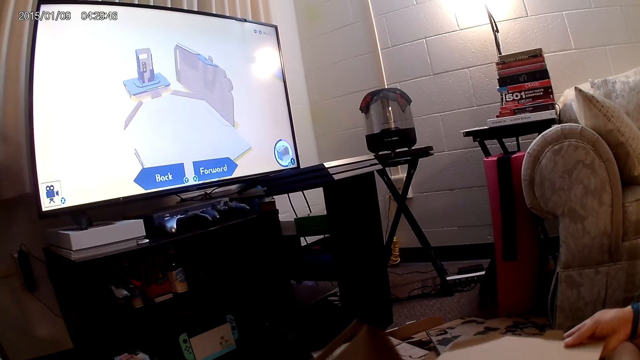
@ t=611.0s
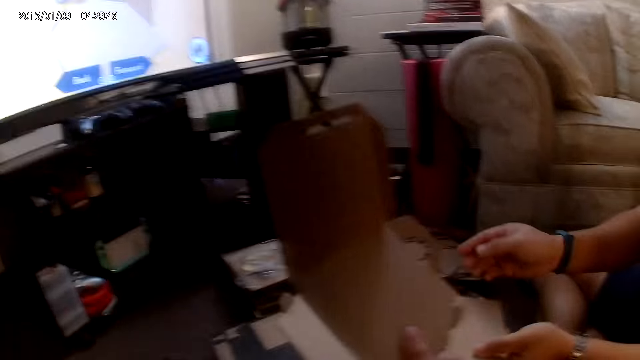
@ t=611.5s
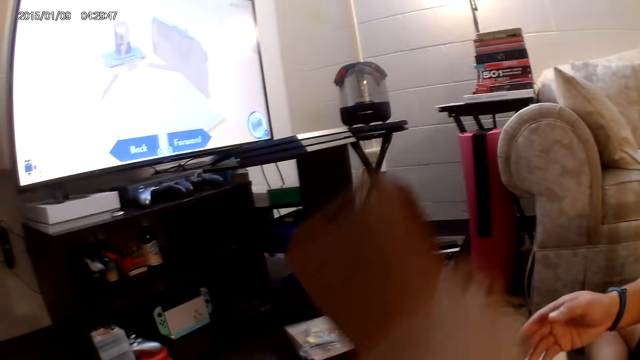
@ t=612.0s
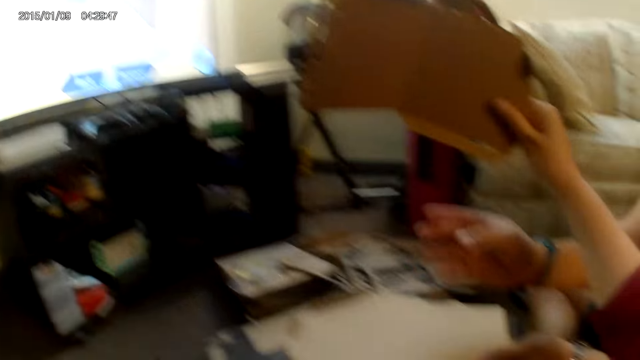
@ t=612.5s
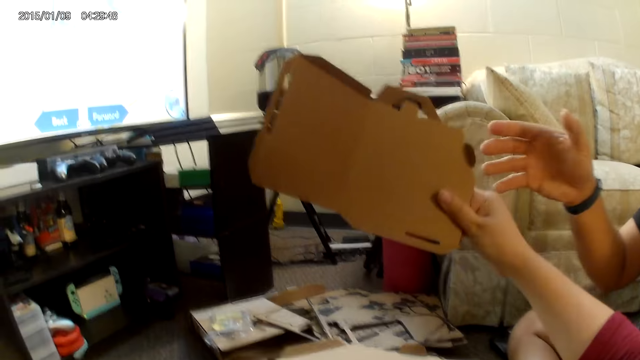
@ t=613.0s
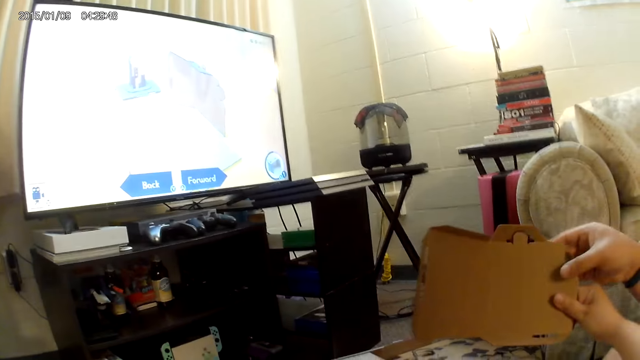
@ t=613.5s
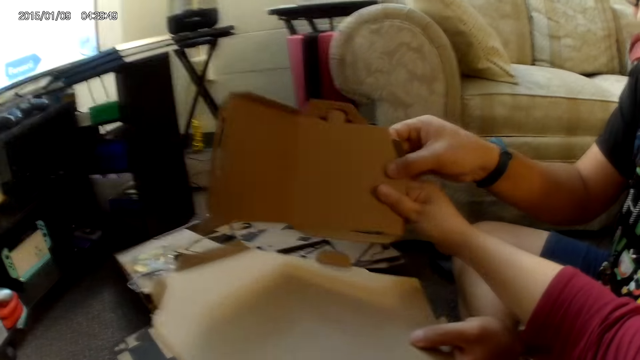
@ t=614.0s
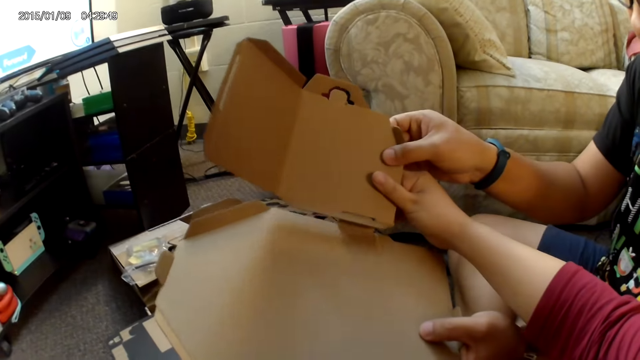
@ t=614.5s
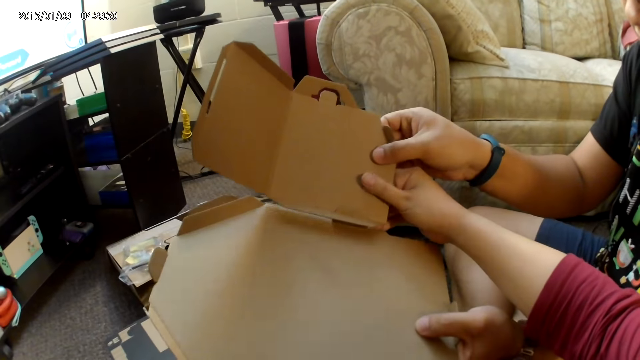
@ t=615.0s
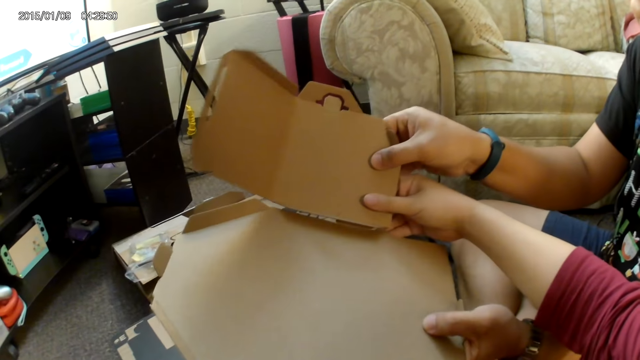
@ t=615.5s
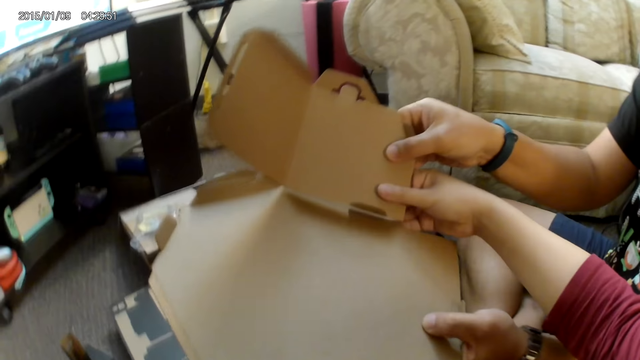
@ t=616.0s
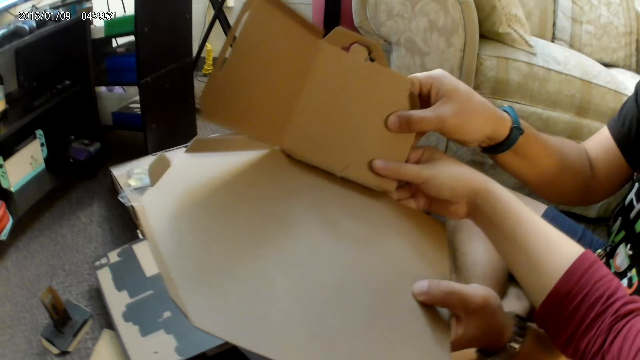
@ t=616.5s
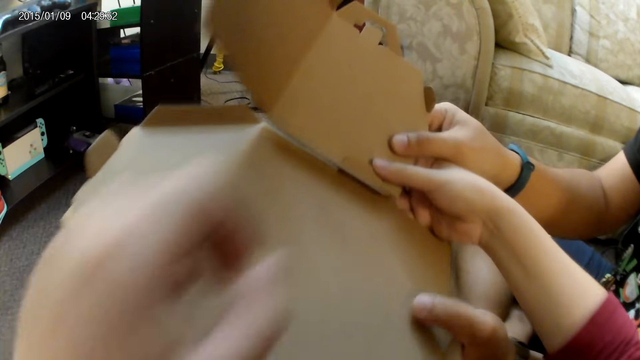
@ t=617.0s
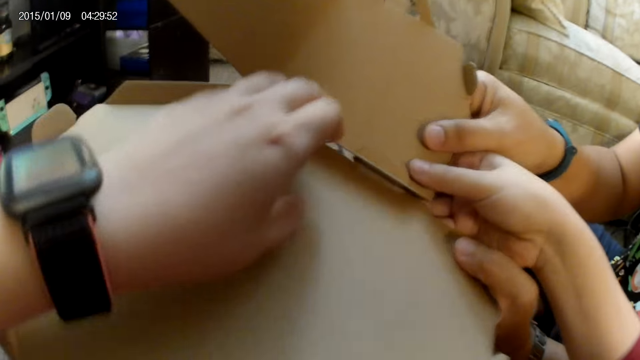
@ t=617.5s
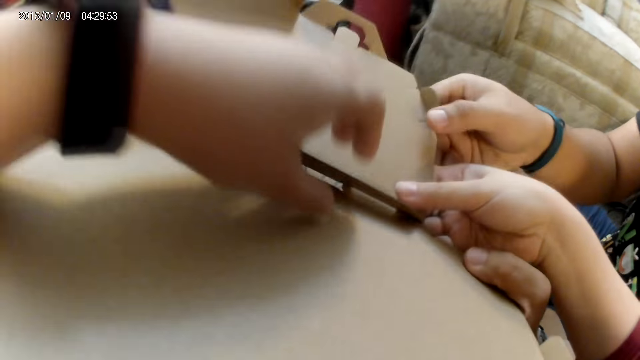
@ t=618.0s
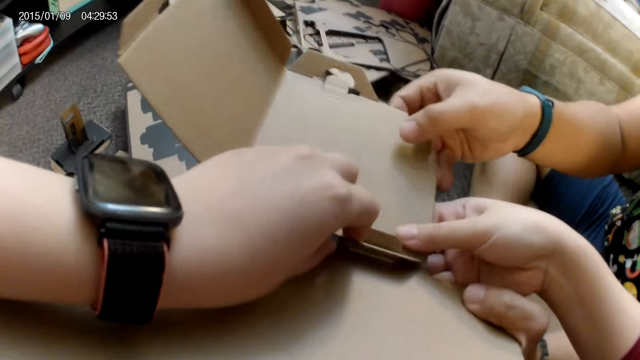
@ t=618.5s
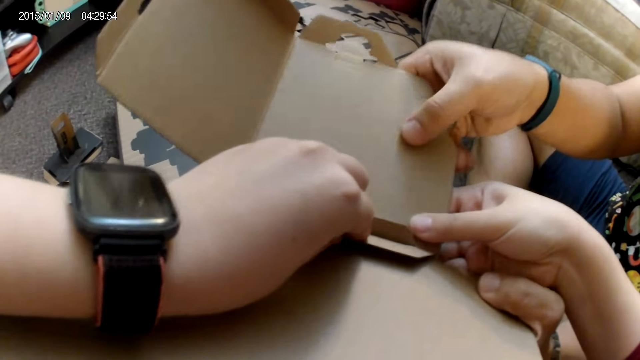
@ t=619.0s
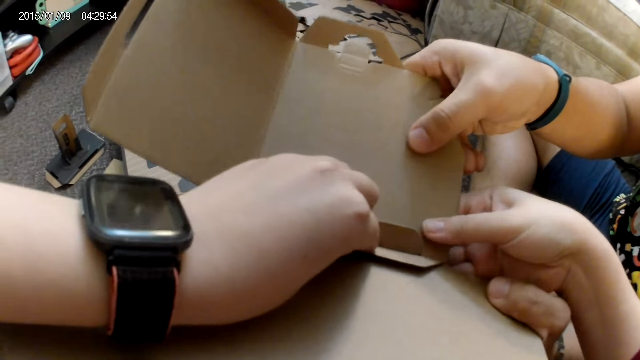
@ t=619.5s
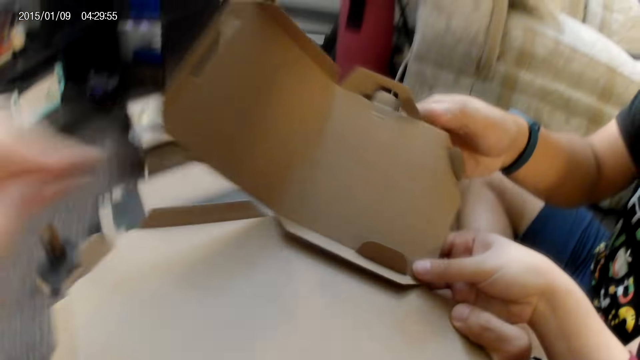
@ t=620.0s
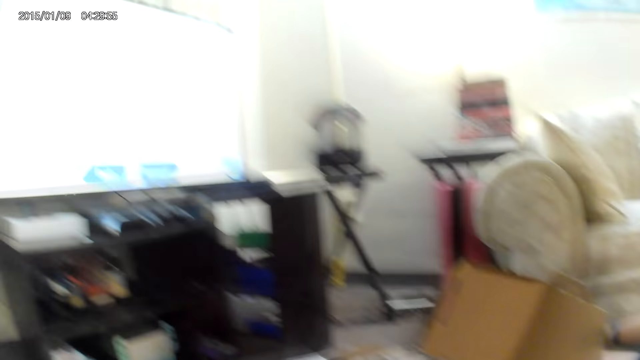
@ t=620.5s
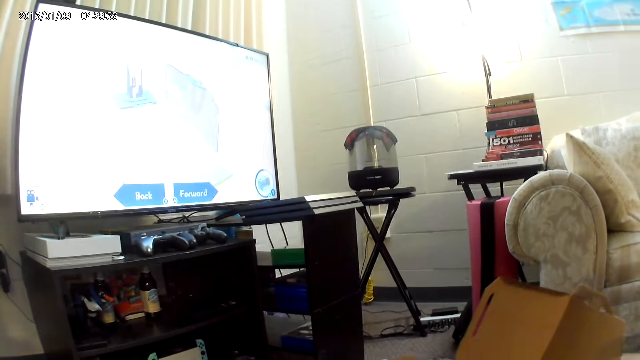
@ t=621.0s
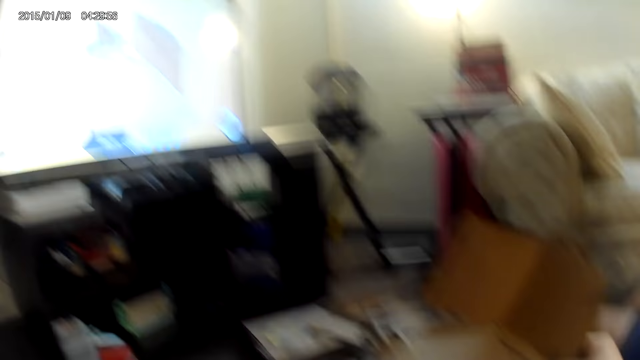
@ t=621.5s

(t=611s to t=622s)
The camera wearer raises the cardboard piece with her right hand. The man holds the cardboard piece in her right hand with his right hand. The man fits a cardbox together. The camera wearer assembles the cardboard piece in her right hand with the cardboard piece in both hands of the man. She assembles the cardboard pieces in both hands of the man with both hands.

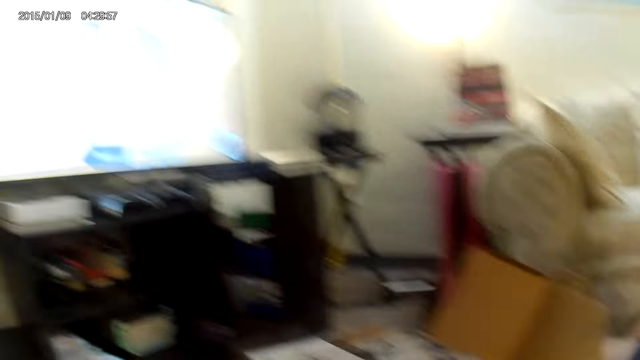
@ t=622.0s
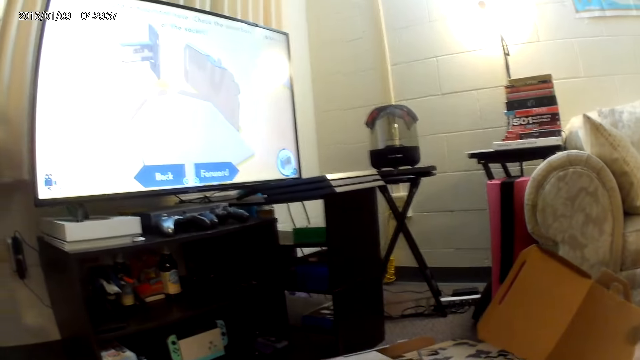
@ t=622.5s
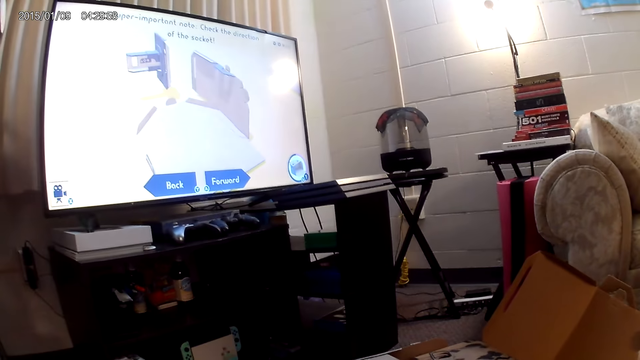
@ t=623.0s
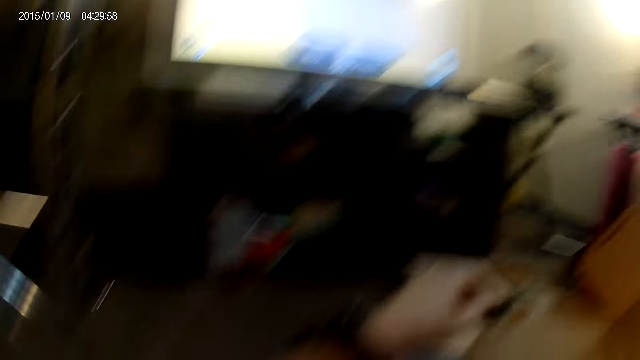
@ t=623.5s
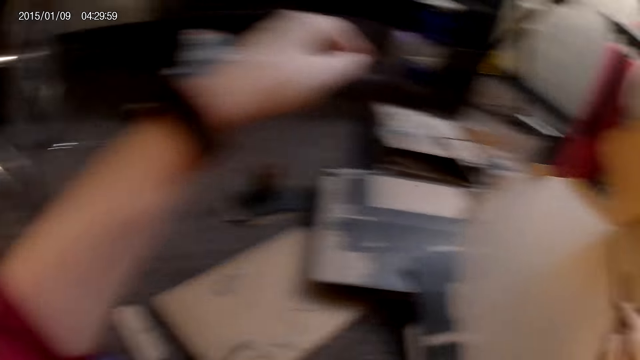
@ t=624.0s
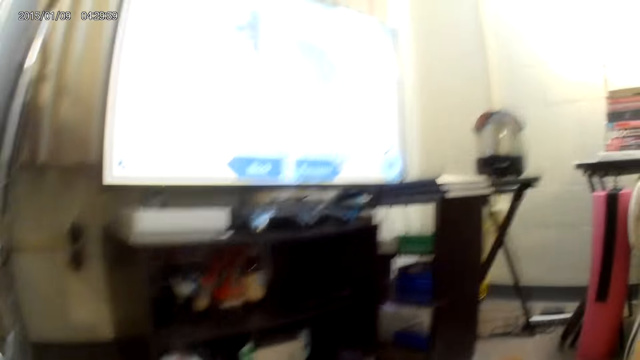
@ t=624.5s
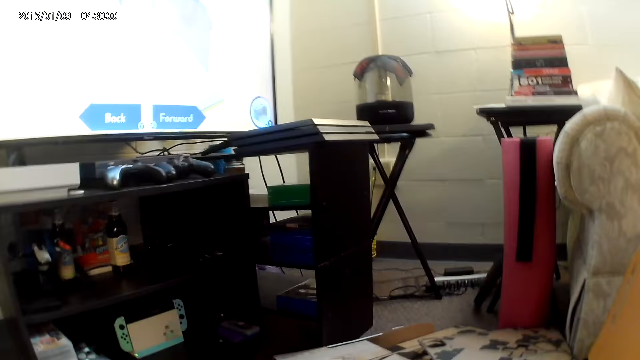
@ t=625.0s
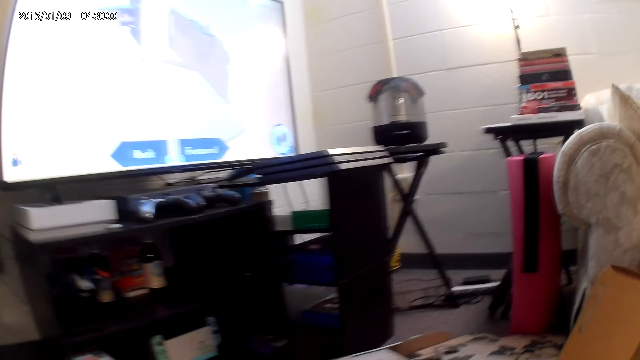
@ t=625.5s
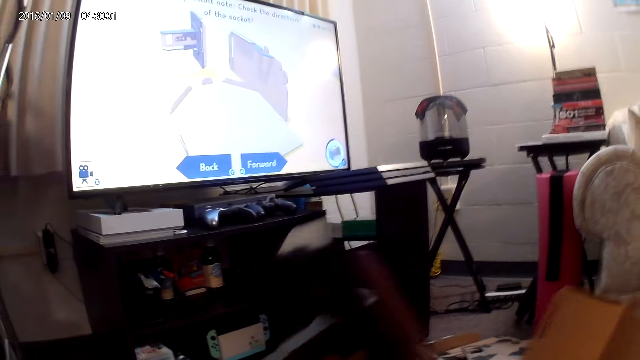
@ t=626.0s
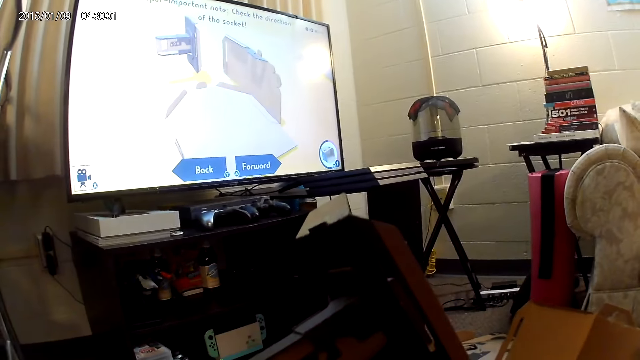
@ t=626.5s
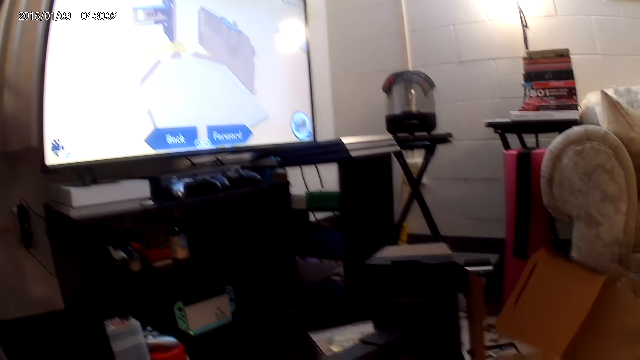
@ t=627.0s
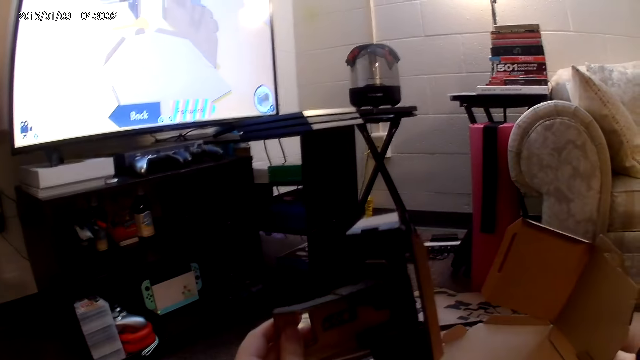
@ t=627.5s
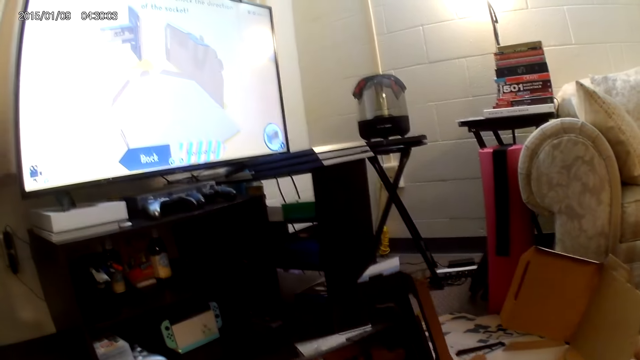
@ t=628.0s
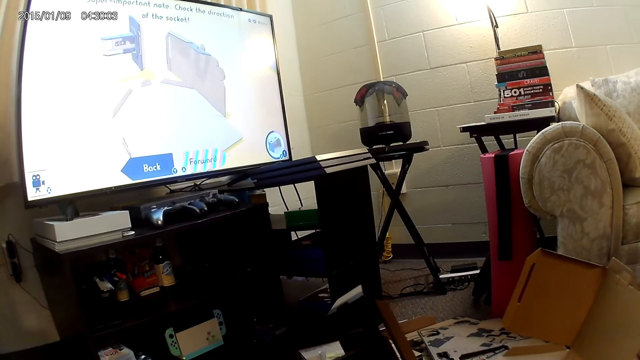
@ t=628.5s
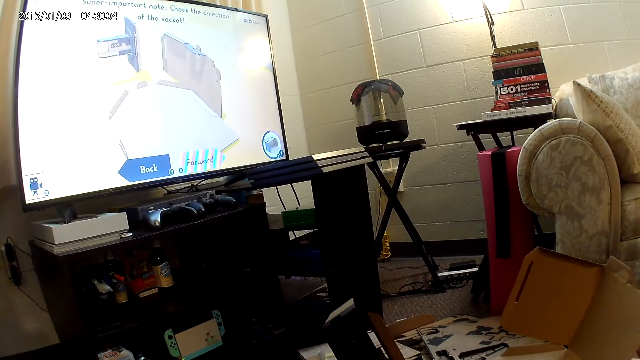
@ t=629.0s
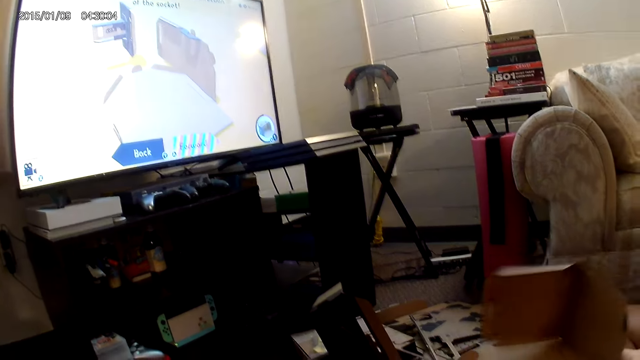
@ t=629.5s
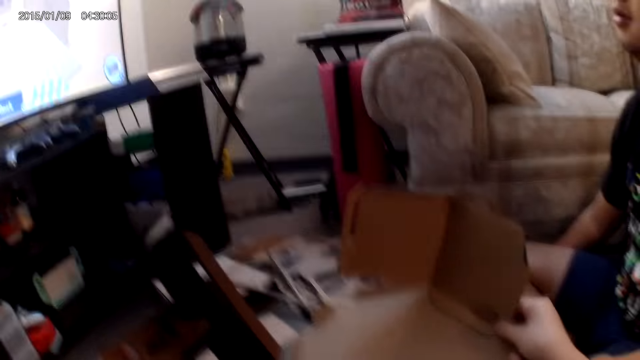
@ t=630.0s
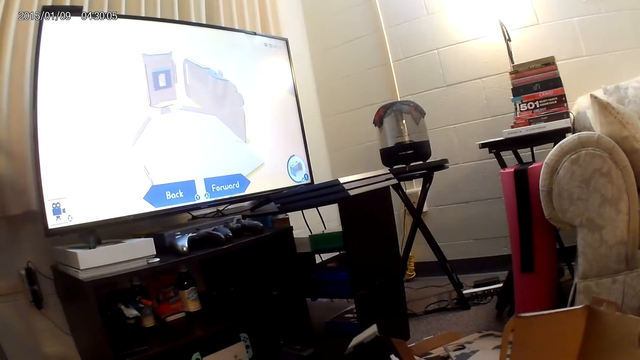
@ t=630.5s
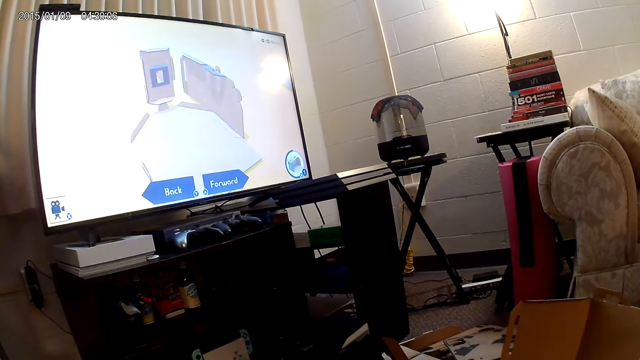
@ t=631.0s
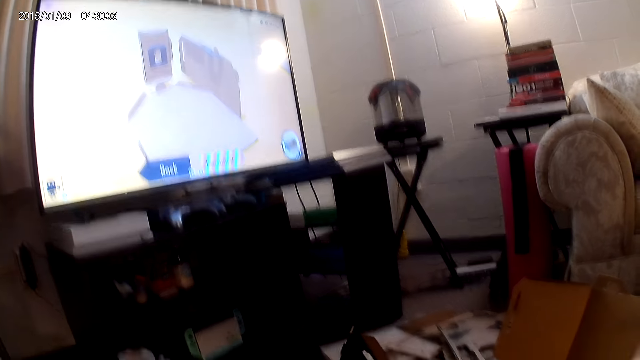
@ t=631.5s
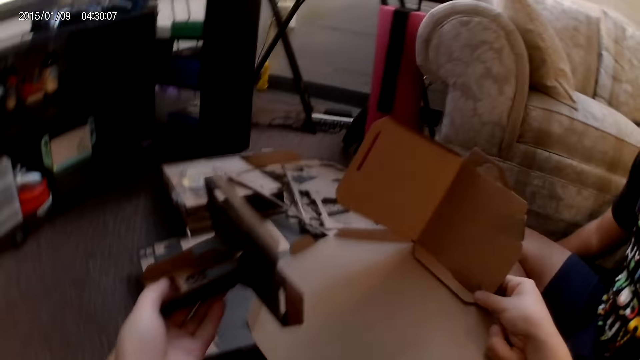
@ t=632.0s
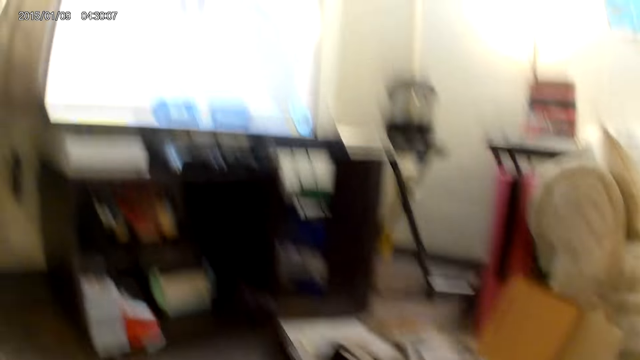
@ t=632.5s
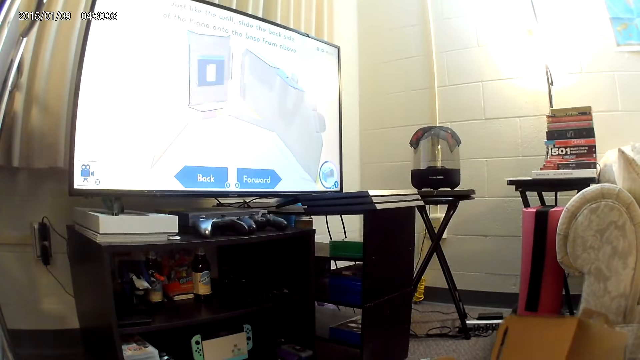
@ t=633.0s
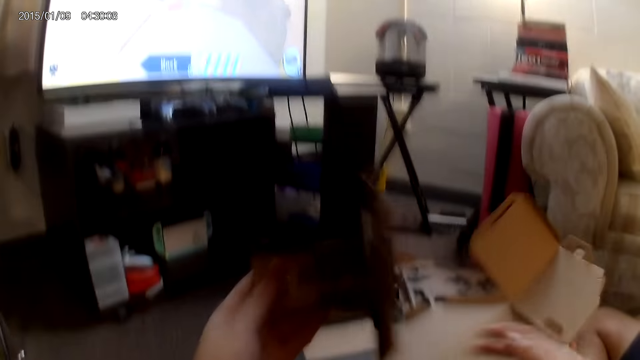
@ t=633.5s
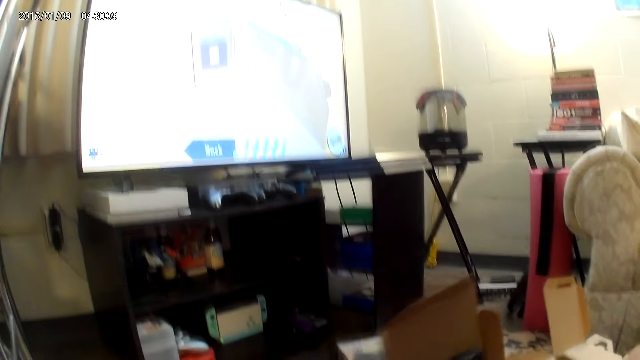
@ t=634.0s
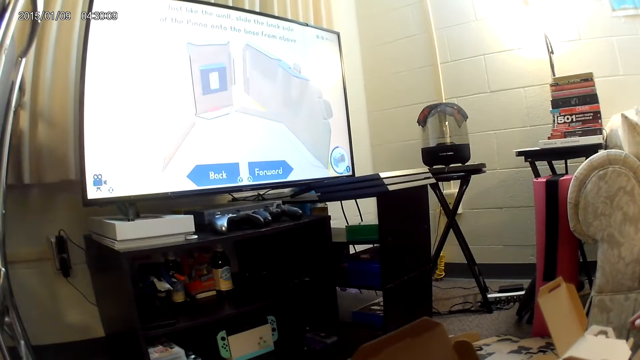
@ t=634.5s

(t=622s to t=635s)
The camera wearer removes her left hand from the cardboard pieces in her right hand. She raises a cardboard piece with her right hand. She picks up a cardbox. She holds the cardboard pieces with both hands.
